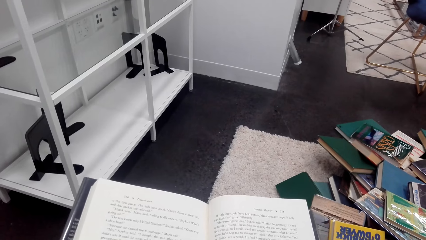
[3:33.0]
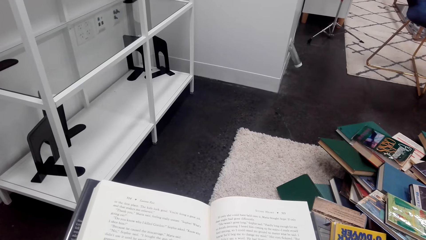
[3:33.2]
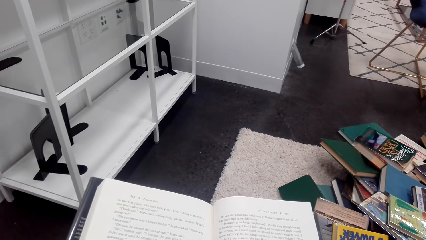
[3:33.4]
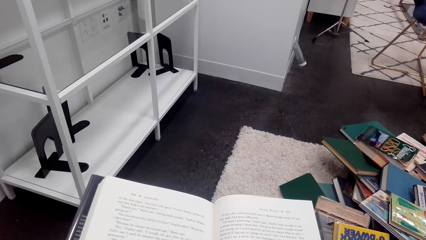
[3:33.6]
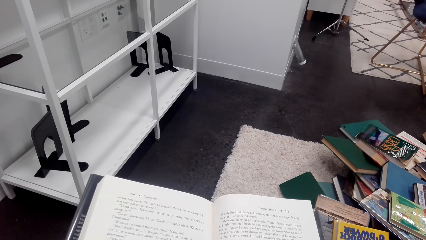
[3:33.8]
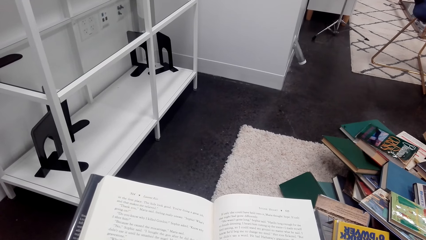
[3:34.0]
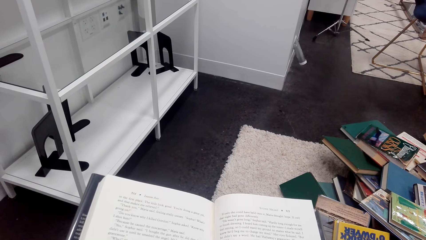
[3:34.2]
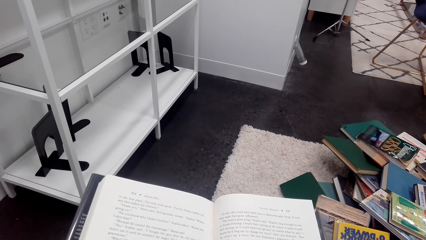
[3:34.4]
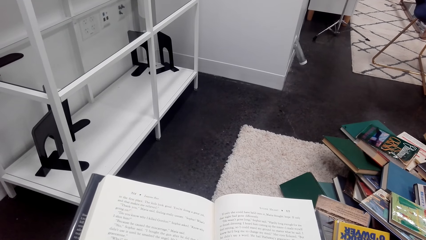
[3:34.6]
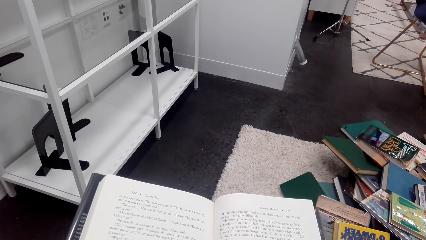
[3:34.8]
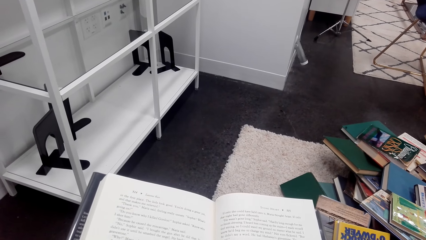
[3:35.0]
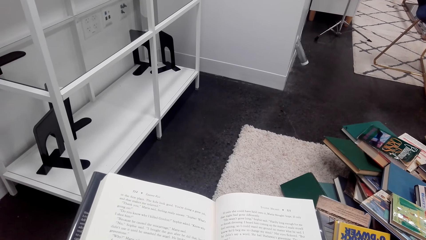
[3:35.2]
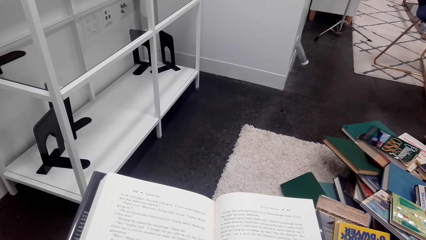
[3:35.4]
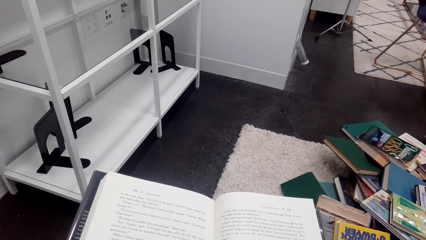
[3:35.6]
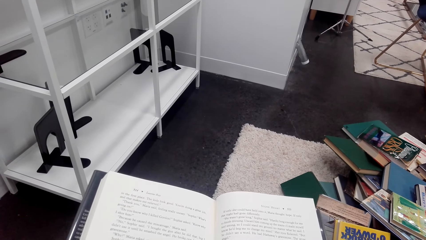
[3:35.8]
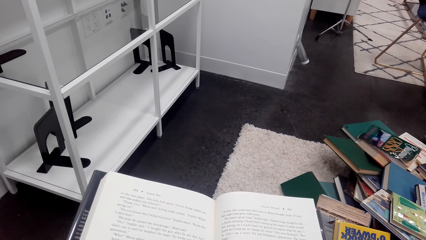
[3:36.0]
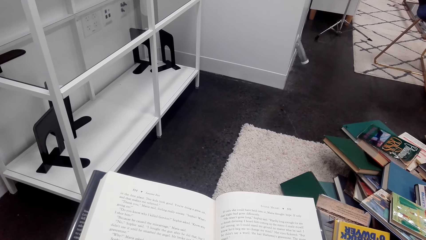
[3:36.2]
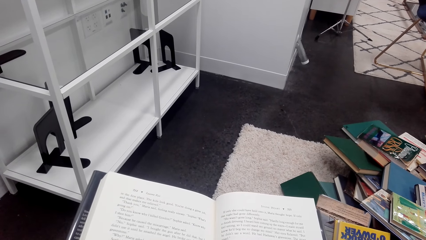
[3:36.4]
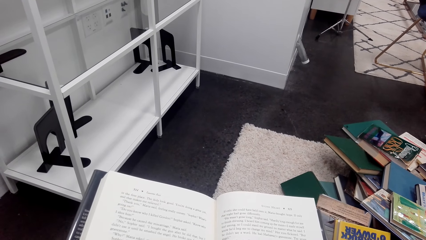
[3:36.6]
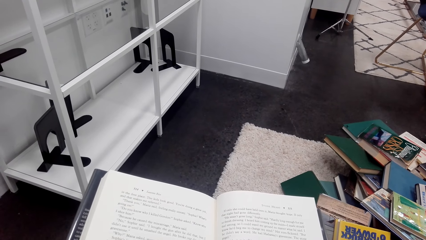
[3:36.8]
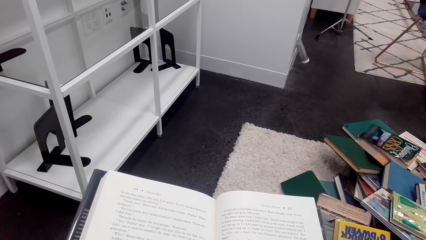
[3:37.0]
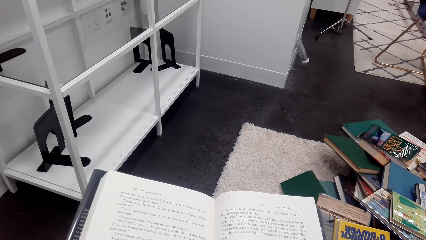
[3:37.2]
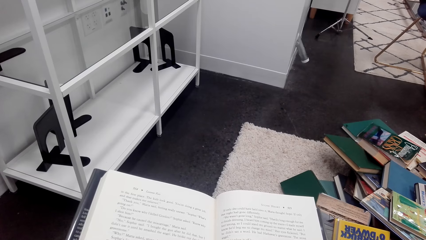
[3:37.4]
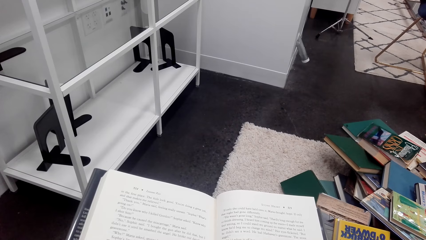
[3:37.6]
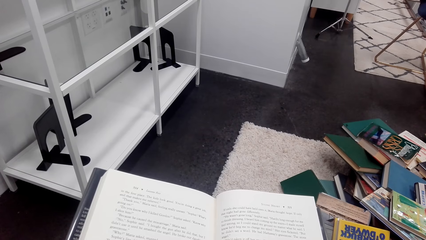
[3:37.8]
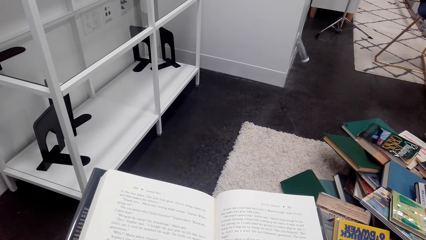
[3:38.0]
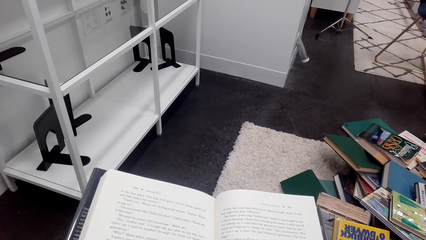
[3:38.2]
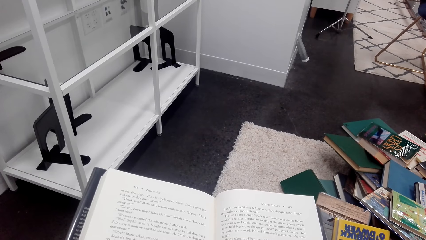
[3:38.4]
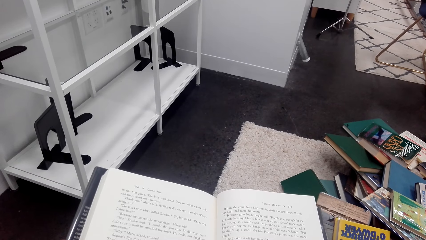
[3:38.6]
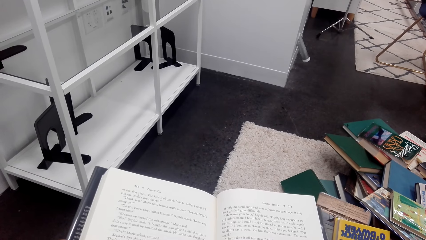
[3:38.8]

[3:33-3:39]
The camera wearer reads a book.

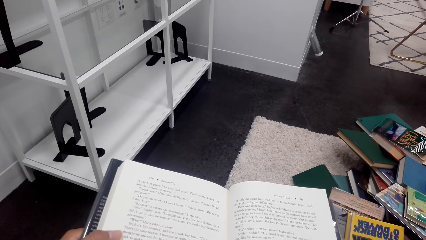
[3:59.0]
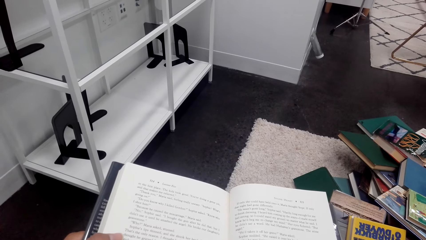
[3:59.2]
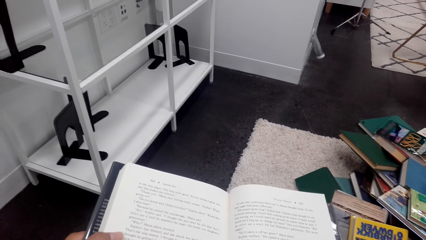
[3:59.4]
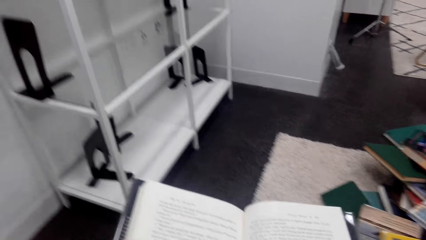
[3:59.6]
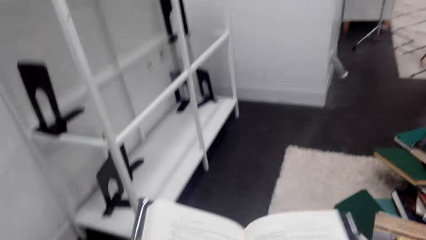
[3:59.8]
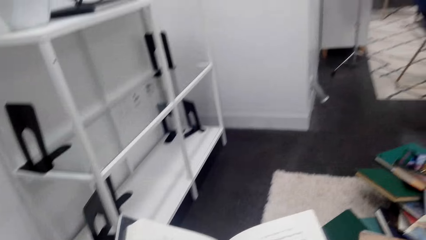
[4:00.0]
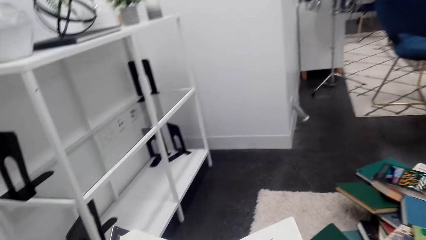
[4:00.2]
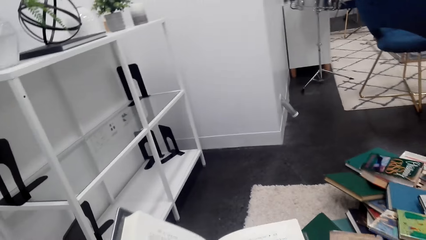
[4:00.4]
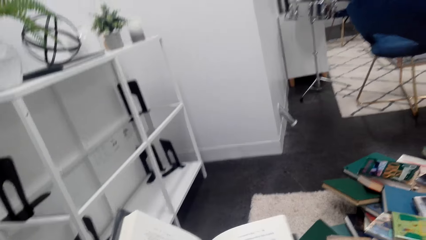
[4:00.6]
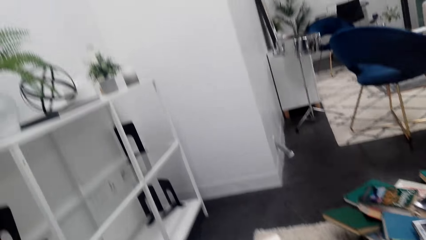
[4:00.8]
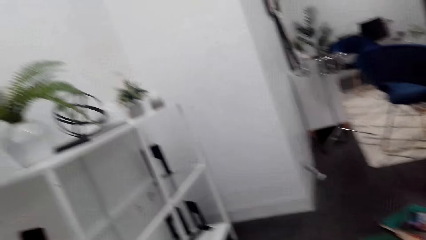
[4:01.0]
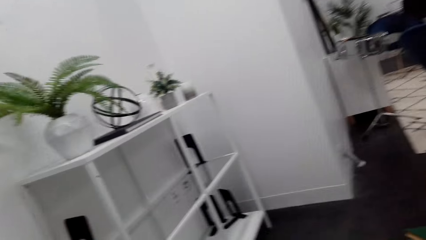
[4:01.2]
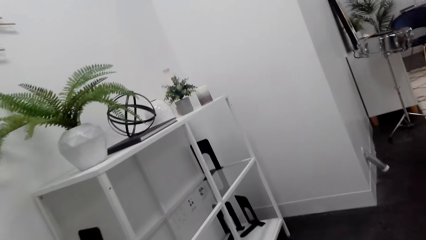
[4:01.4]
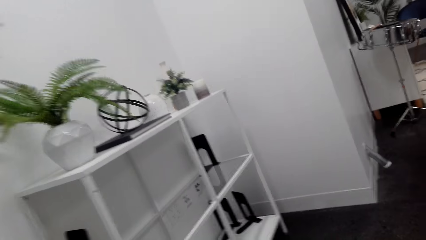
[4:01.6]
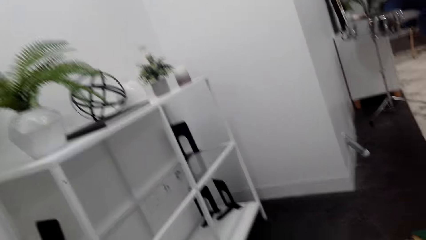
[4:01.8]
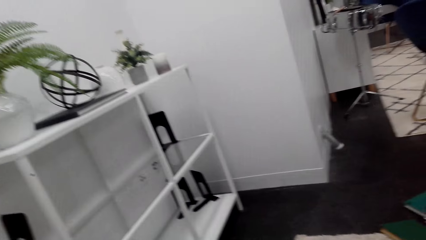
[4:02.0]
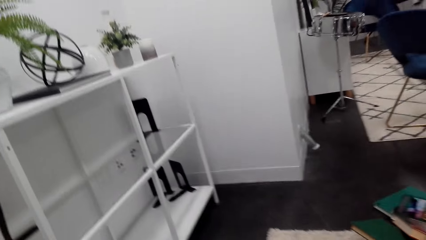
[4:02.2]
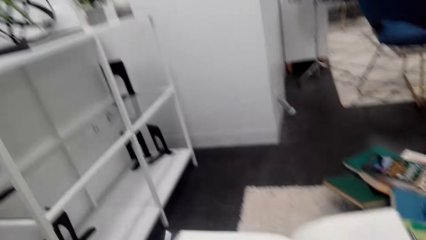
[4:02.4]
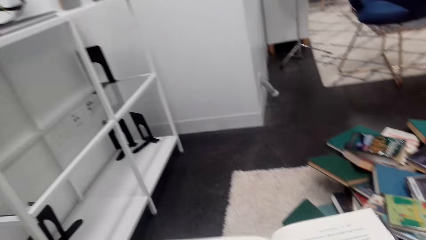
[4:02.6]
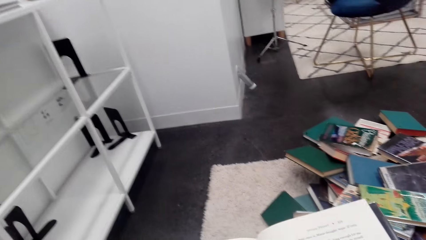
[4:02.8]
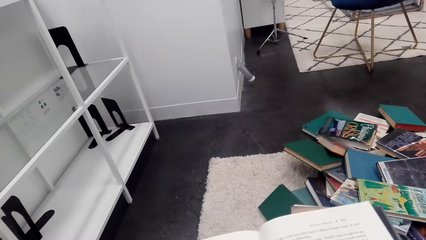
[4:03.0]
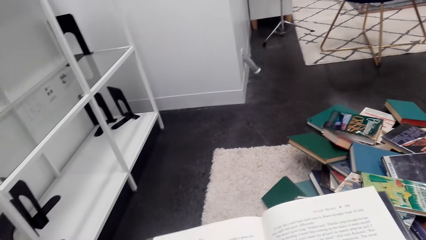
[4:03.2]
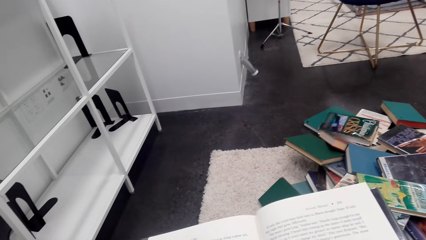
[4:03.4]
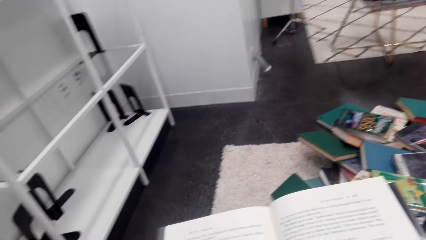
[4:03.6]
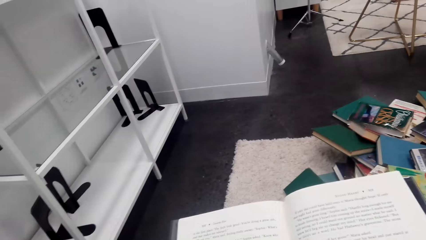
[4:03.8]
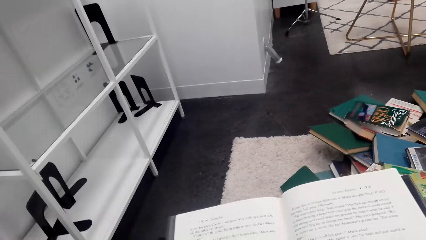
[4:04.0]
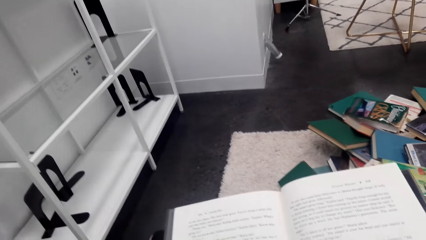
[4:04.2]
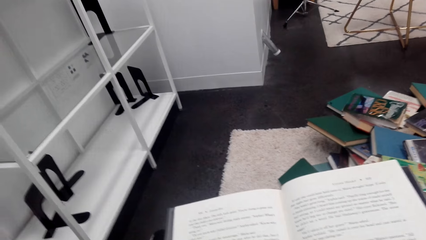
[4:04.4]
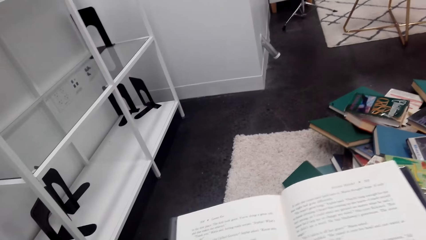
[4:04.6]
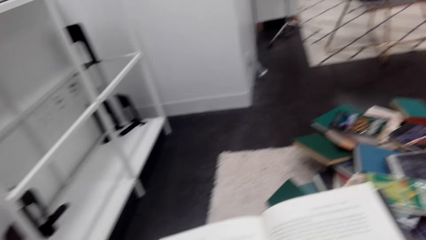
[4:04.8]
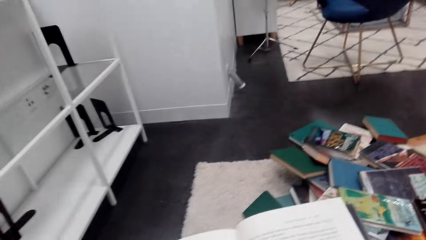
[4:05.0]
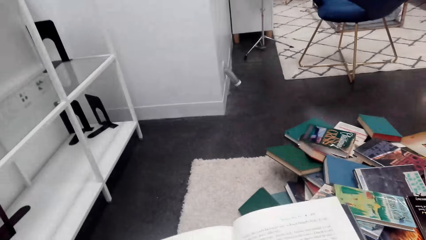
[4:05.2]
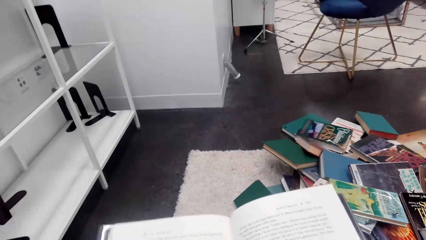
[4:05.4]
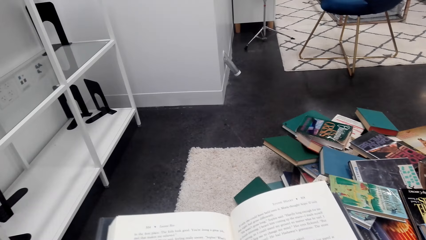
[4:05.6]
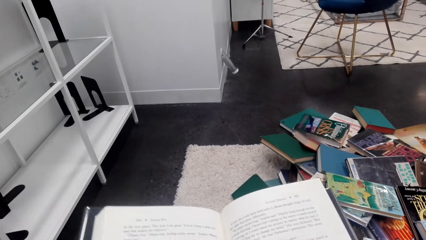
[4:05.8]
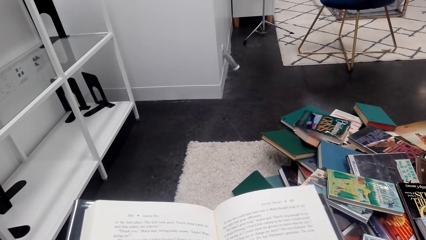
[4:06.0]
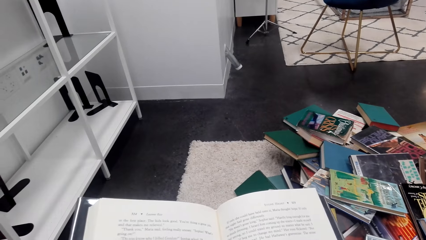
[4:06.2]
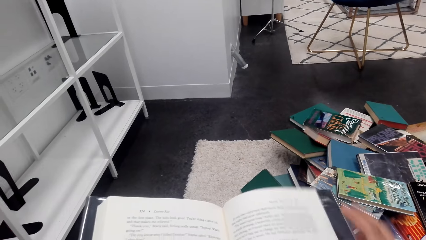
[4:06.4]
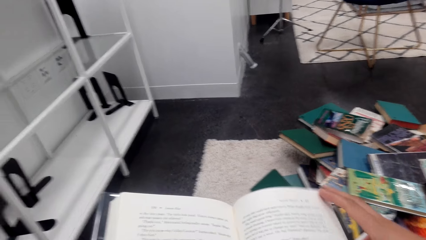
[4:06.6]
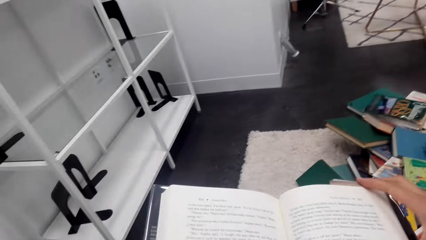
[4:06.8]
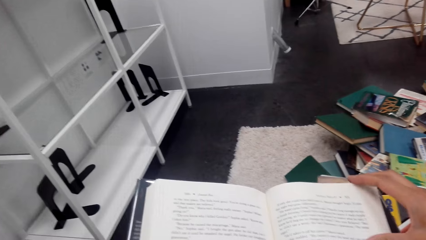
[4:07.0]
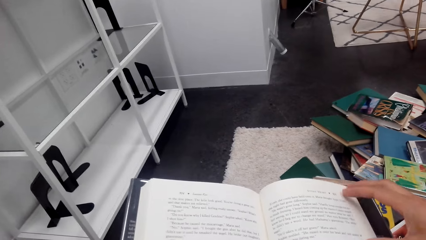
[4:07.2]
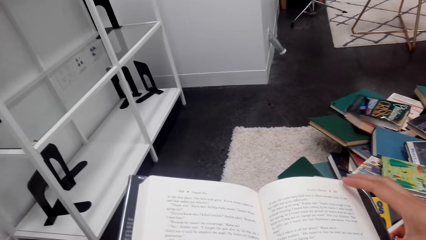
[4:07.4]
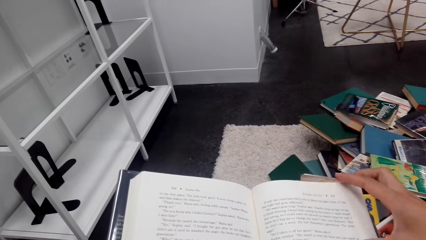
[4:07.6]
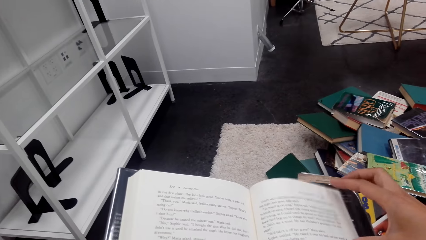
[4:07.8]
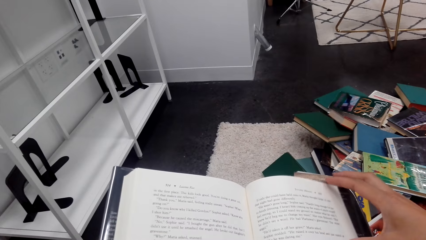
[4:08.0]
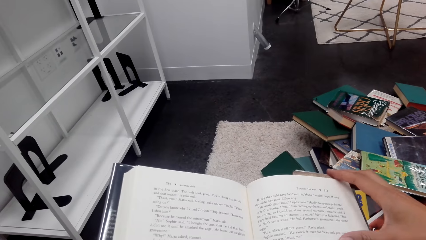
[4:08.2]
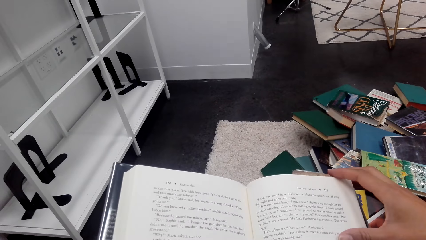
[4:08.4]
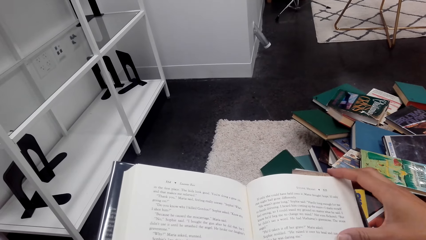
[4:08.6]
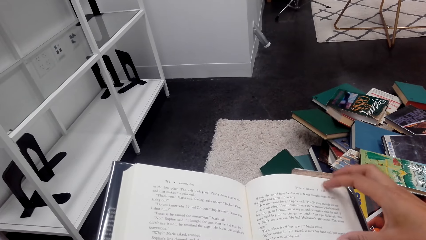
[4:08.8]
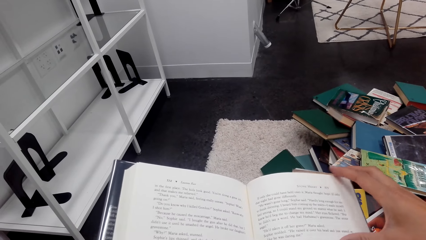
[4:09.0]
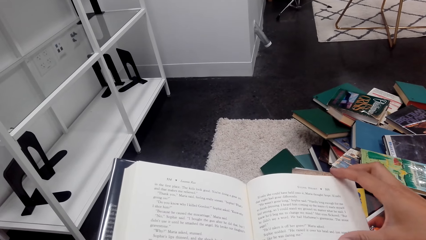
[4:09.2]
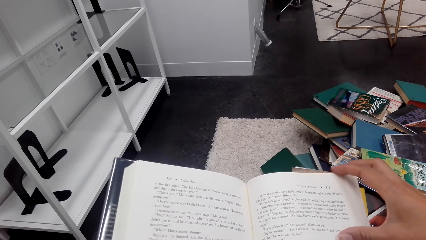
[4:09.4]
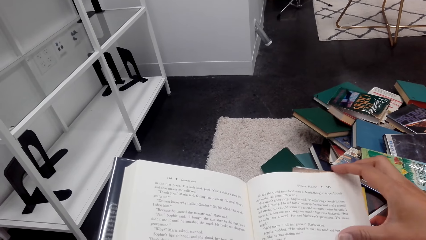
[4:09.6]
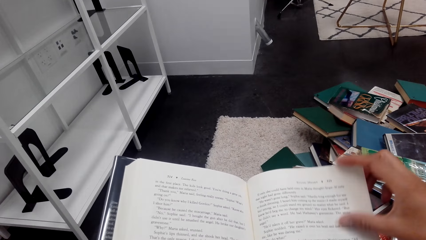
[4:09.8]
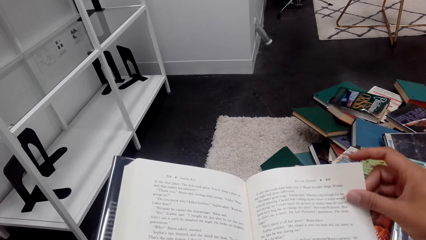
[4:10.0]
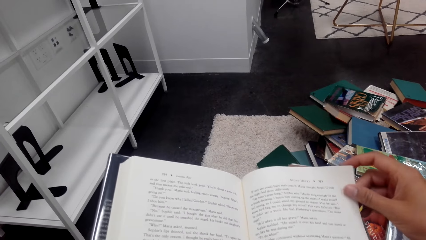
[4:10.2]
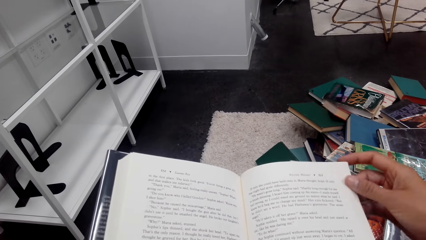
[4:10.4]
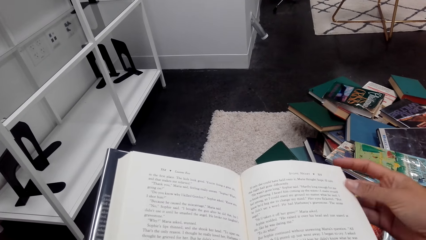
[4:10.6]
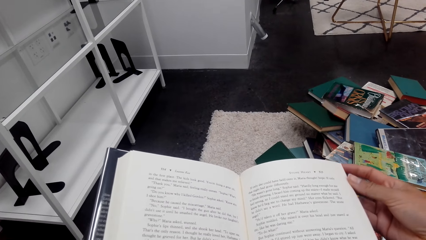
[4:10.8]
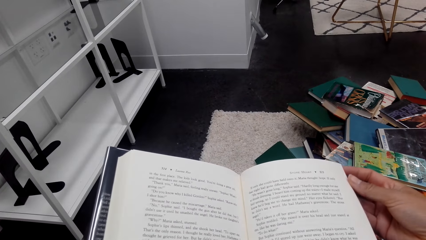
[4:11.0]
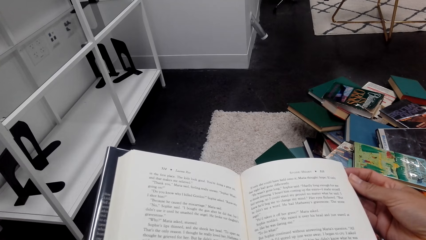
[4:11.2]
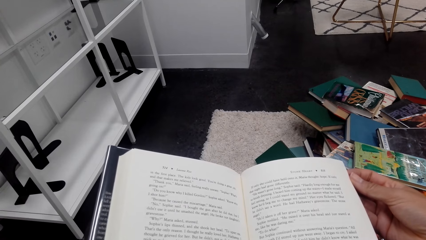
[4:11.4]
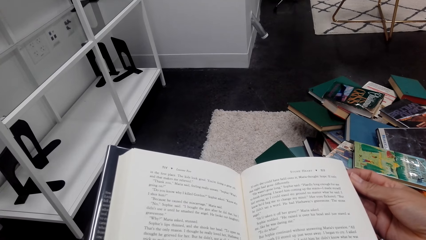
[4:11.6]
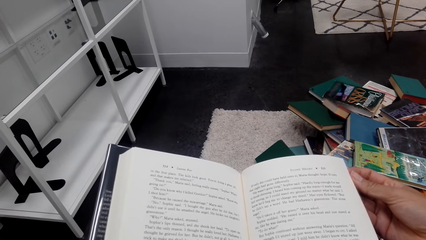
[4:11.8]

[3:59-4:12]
The camera wearer aligns a book. They straighten the pages of the book.
